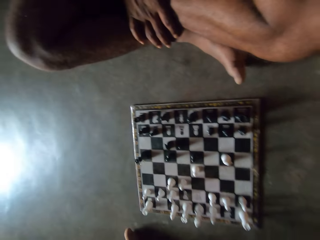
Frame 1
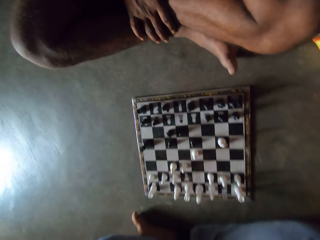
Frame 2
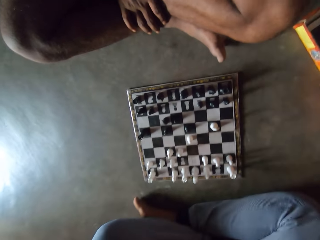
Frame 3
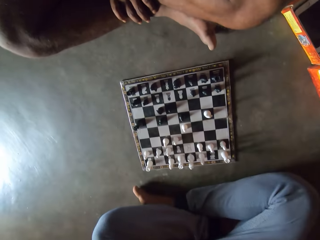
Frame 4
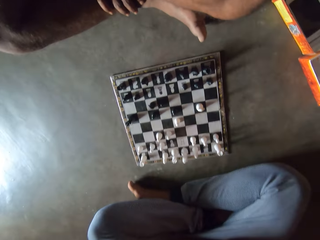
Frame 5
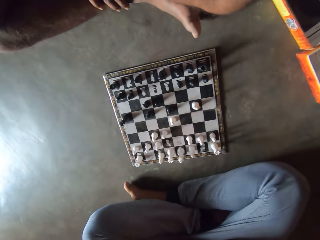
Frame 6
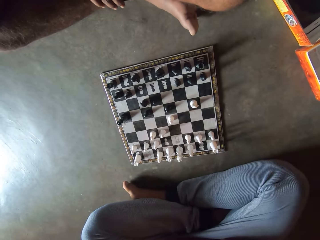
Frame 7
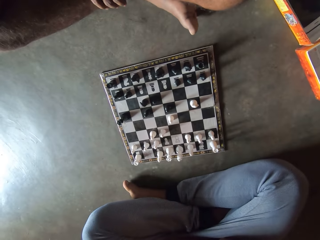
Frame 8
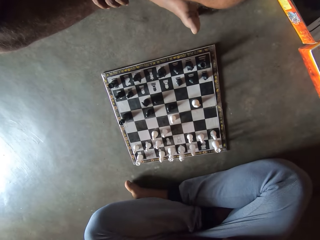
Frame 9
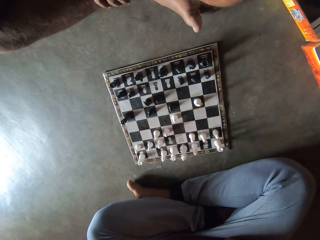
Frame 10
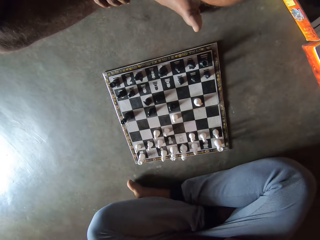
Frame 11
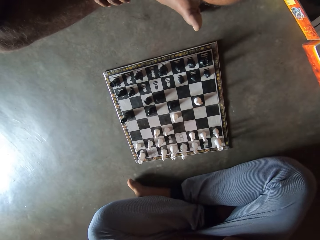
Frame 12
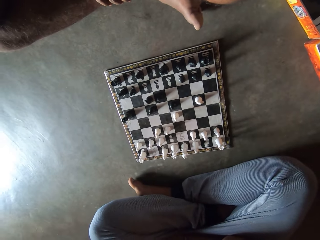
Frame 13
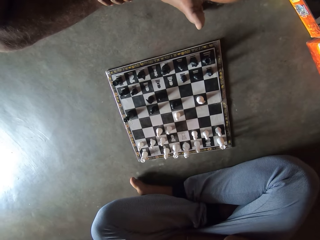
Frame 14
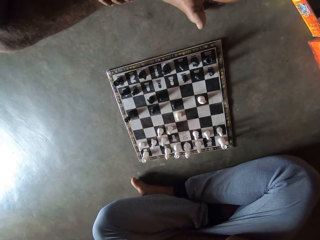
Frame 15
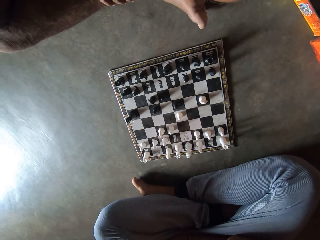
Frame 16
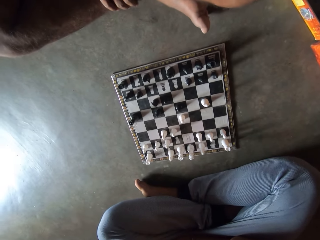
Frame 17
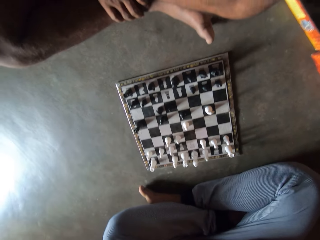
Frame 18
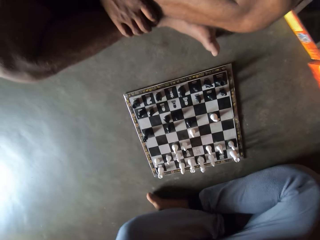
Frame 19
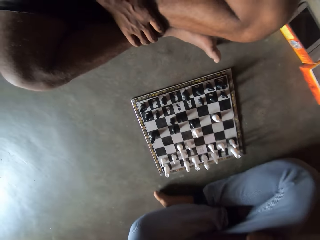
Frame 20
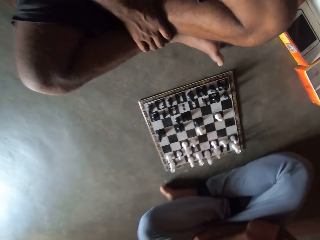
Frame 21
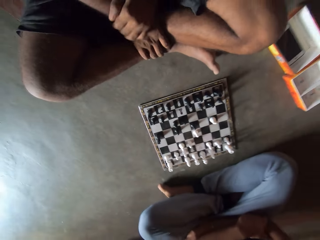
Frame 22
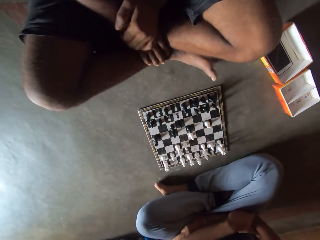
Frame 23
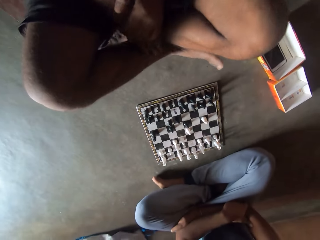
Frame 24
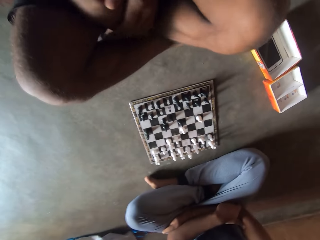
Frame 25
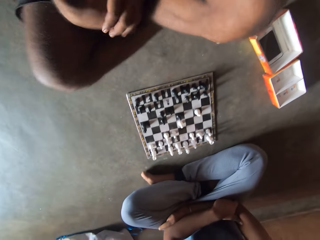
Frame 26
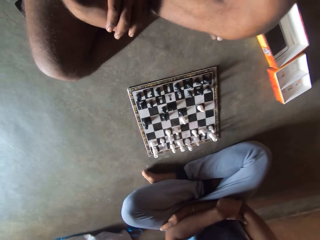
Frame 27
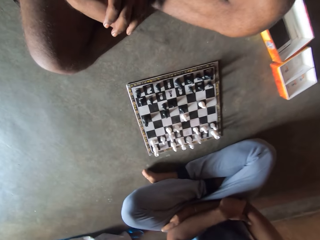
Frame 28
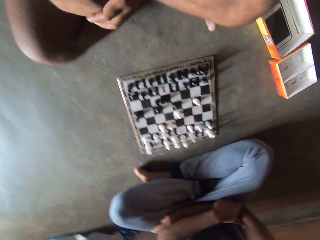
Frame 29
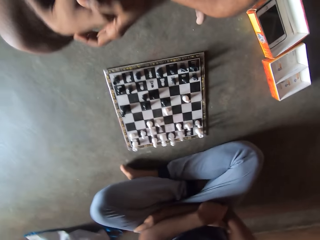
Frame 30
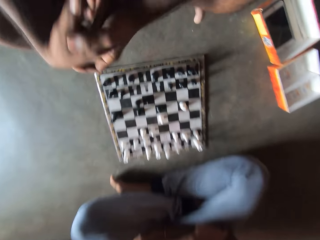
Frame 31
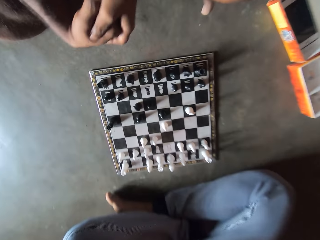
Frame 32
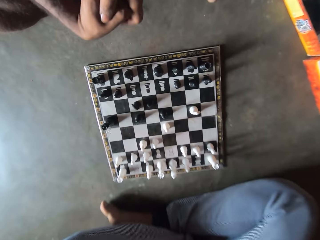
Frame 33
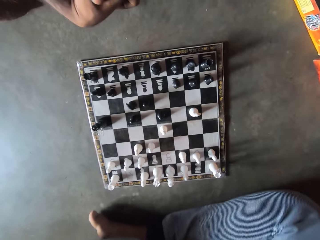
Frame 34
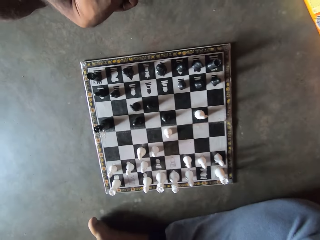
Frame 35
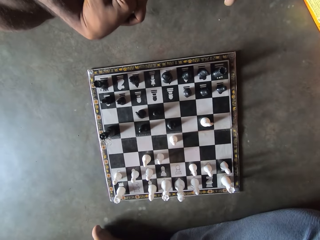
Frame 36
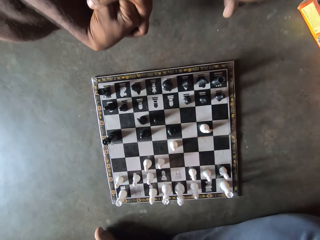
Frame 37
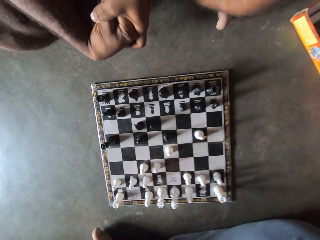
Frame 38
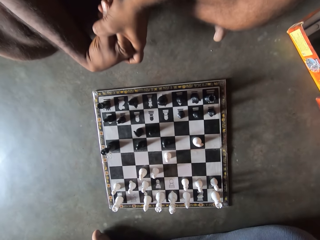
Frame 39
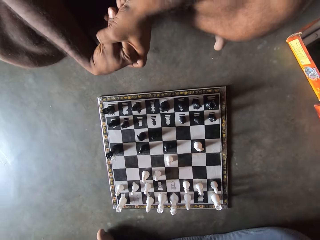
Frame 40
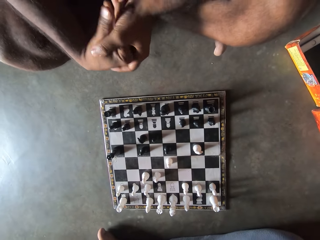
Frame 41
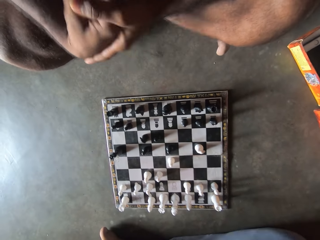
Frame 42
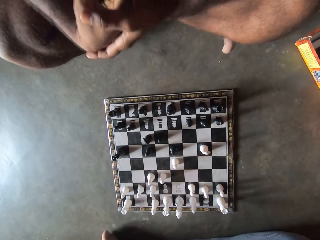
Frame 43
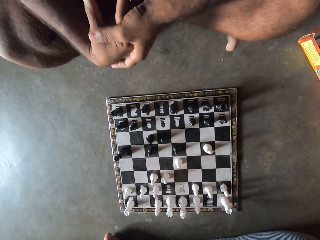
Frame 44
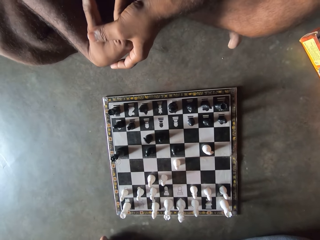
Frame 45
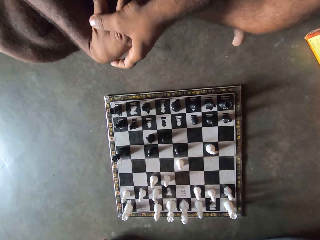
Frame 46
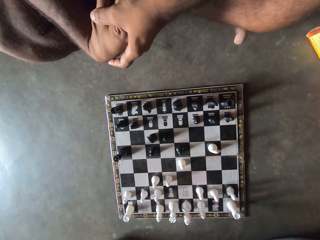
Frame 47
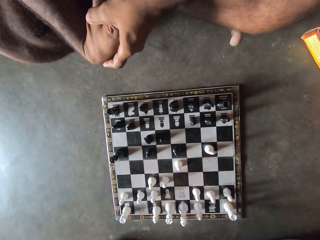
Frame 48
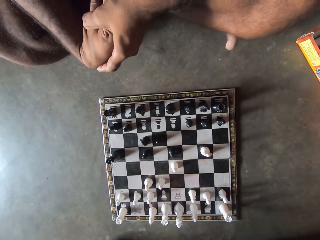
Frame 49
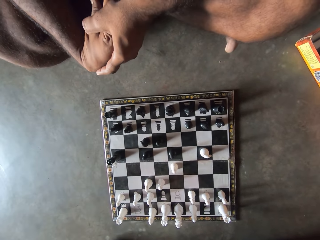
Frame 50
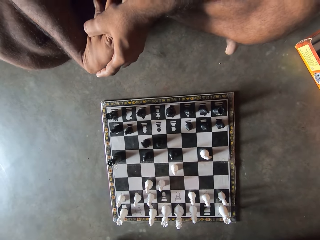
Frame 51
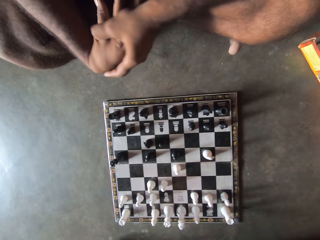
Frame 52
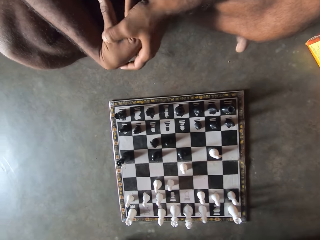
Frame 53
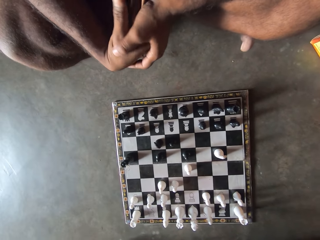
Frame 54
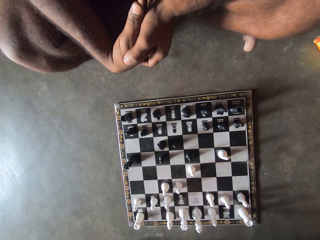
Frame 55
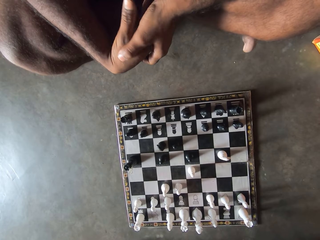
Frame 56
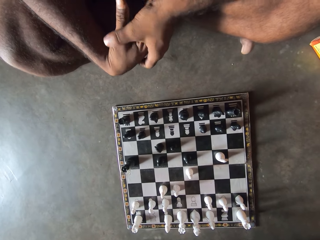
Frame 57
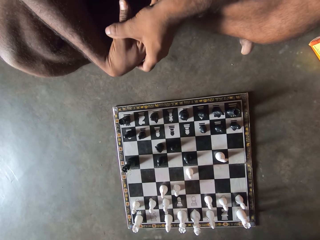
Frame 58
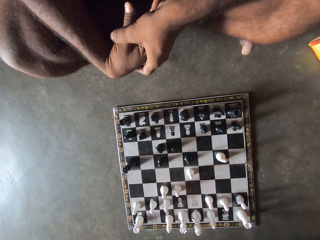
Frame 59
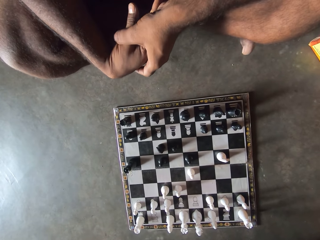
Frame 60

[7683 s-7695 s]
The camera wearer puts his hand on his leg. He folds his hands. He moves his legs.

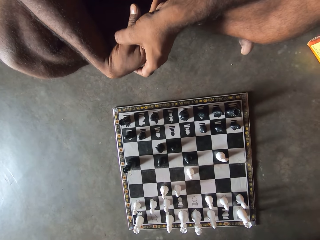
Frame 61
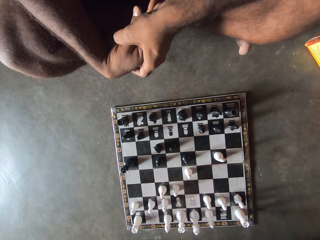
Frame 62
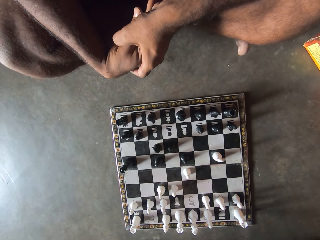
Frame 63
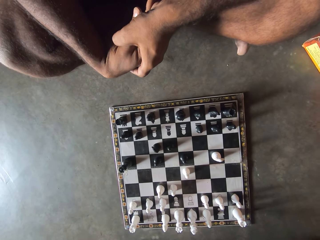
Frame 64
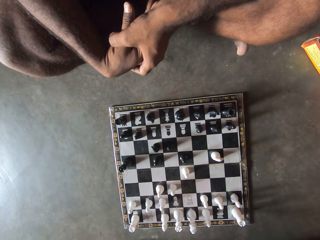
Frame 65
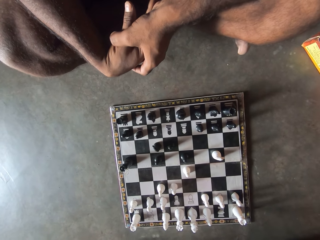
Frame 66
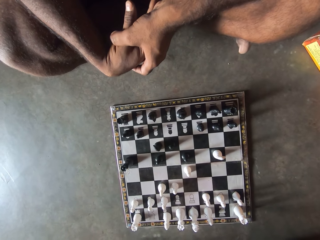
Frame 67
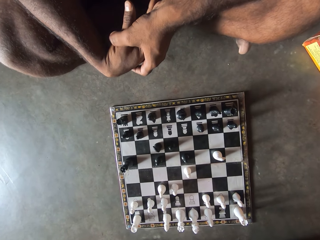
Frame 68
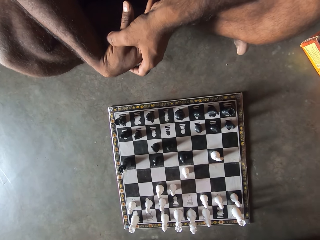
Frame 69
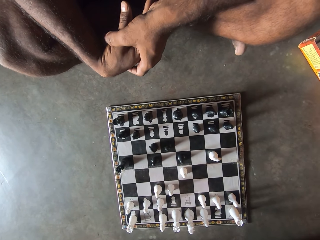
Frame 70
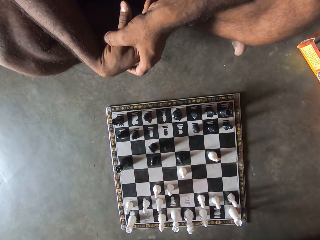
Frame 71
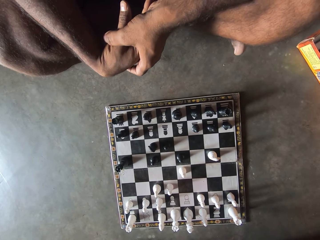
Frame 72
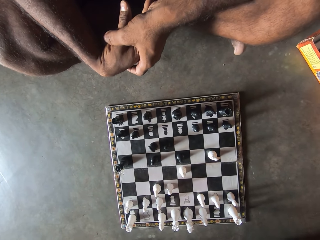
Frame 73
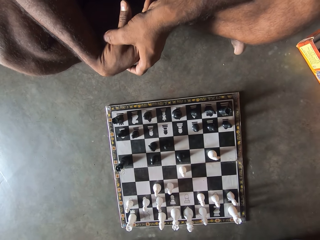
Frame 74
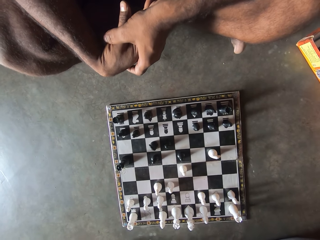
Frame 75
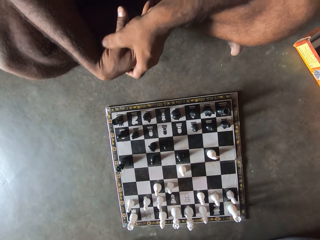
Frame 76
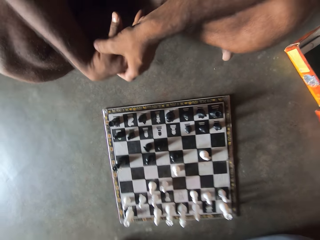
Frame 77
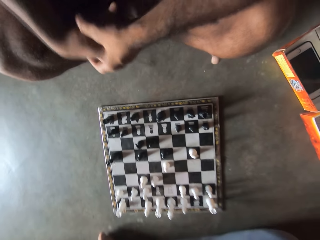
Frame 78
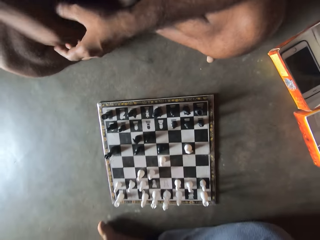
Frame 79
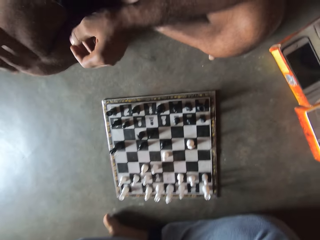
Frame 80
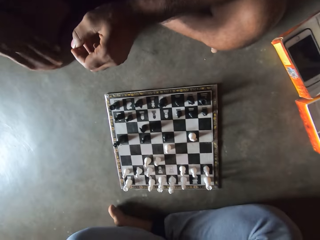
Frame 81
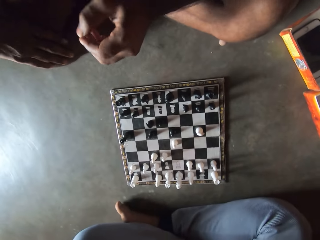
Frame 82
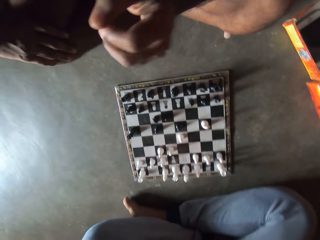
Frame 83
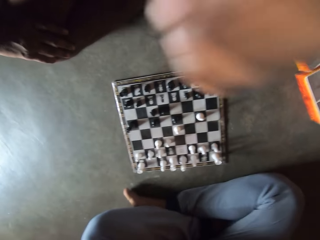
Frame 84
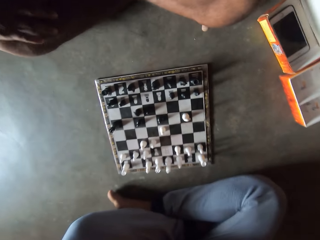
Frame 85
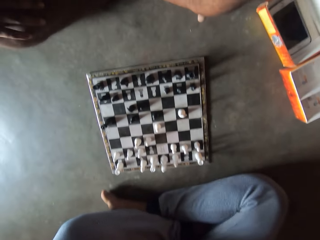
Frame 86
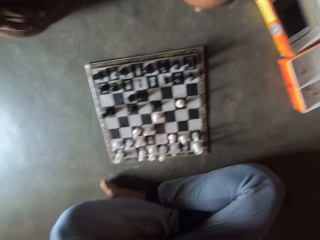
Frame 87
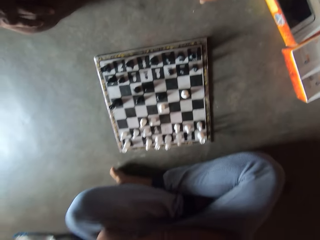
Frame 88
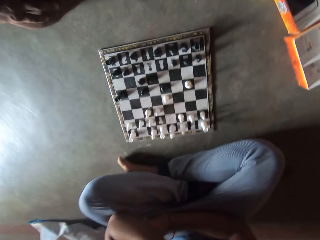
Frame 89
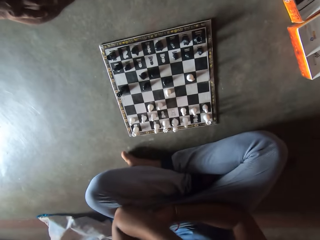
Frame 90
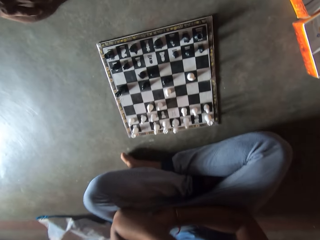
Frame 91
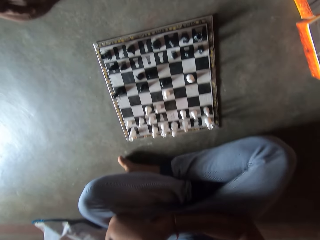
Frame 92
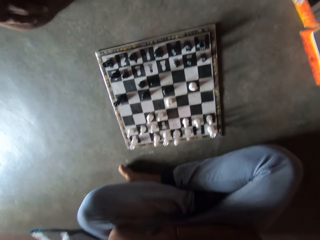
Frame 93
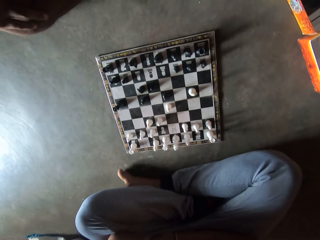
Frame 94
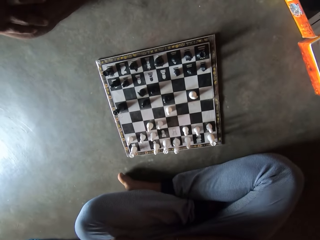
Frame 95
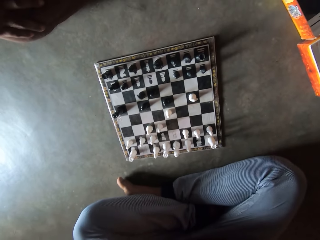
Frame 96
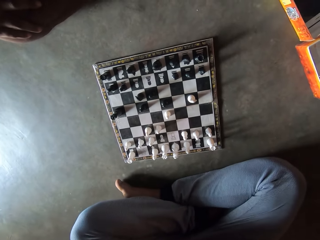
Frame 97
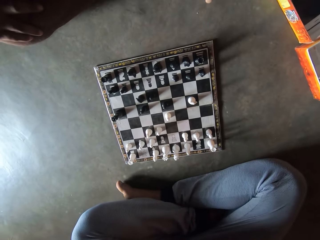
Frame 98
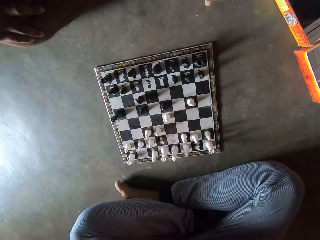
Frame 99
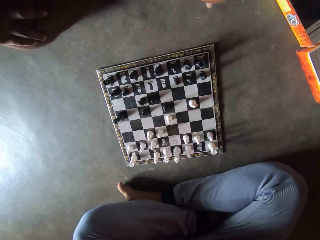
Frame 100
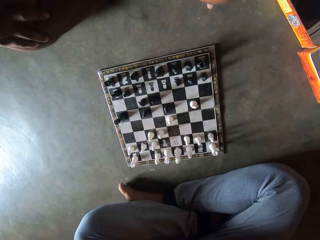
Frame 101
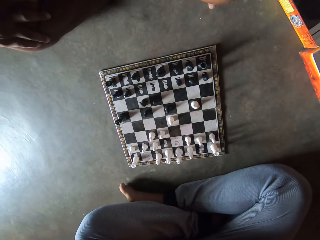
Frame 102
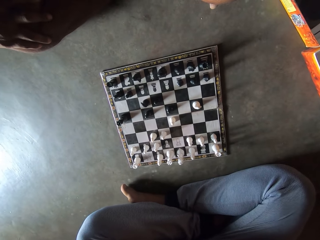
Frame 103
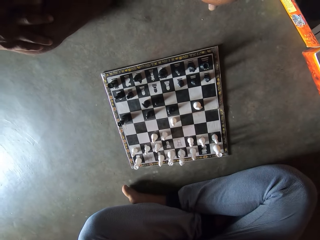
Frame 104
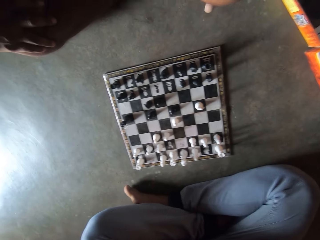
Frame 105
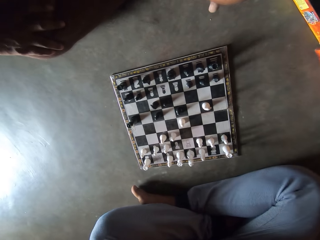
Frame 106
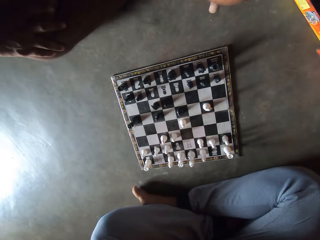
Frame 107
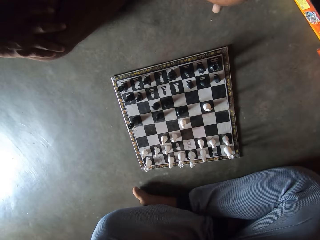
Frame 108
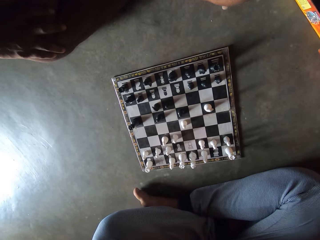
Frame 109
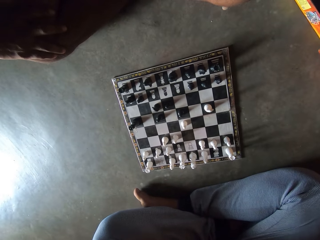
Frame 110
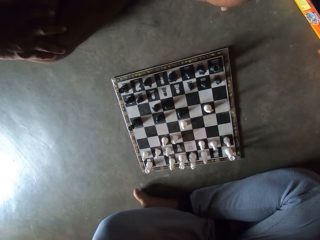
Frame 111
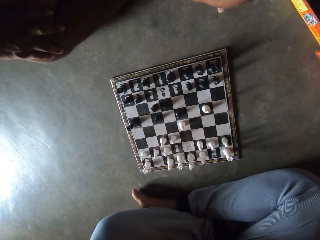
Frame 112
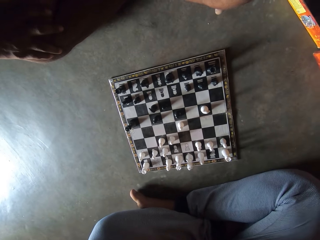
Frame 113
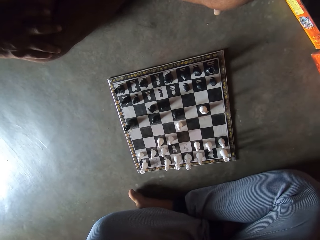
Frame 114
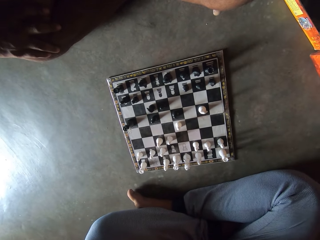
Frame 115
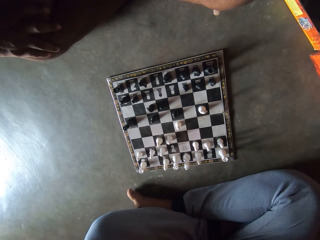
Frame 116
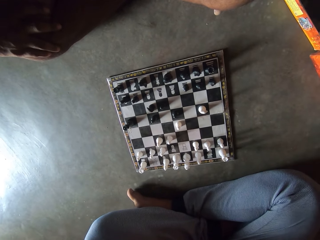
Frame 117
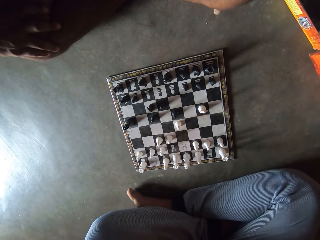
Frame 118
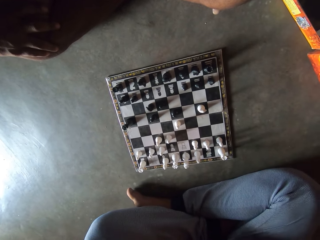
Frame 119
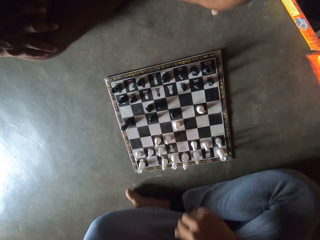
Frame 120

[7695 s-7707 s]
The camera wearer raises his left hand.
